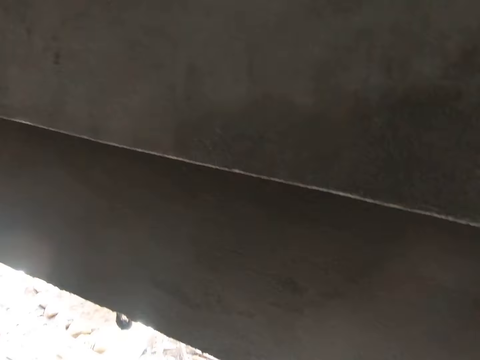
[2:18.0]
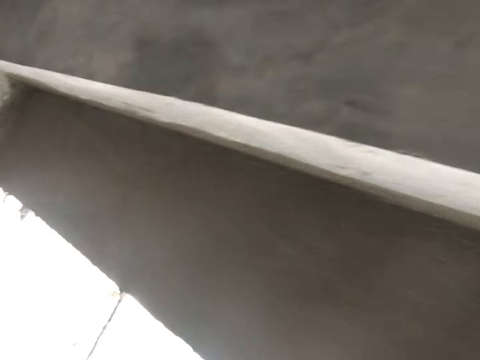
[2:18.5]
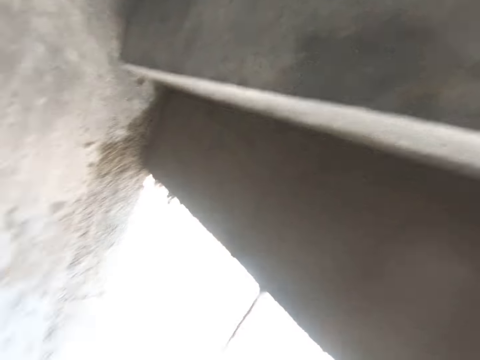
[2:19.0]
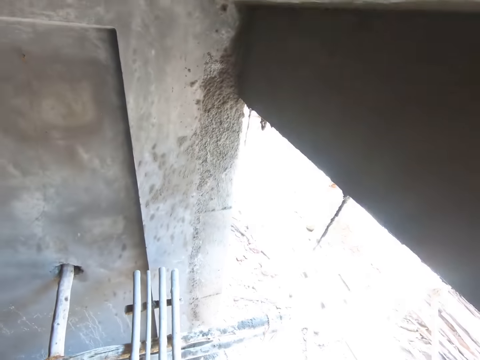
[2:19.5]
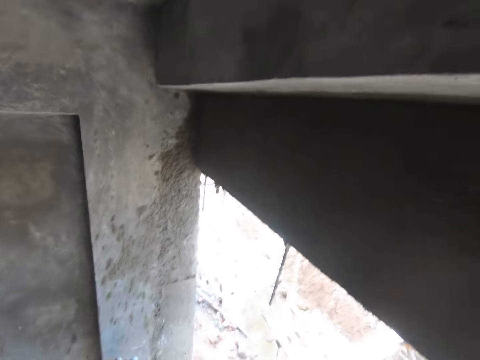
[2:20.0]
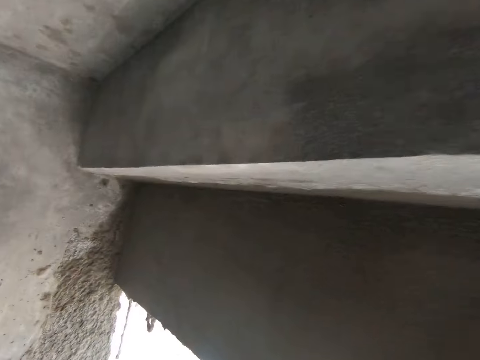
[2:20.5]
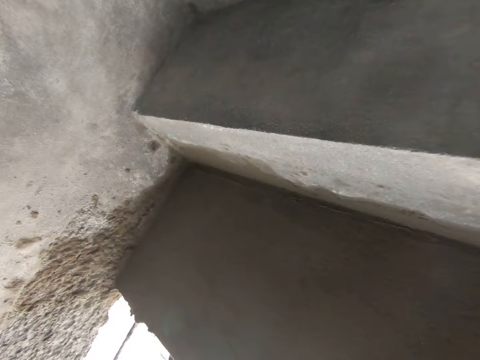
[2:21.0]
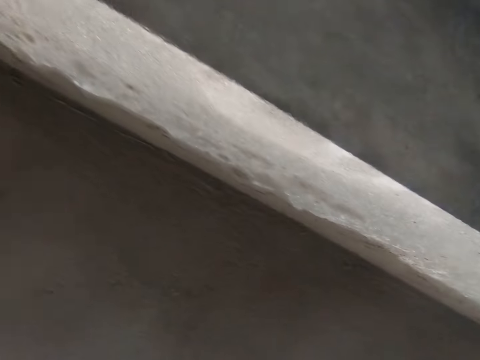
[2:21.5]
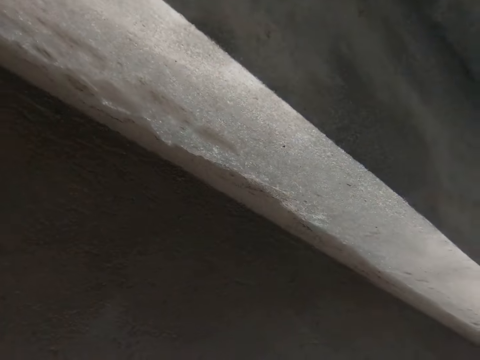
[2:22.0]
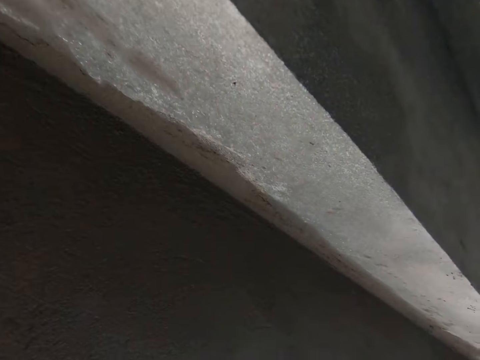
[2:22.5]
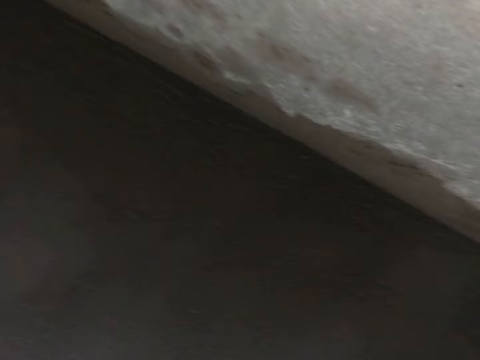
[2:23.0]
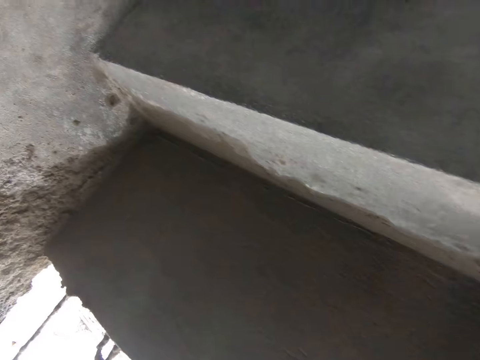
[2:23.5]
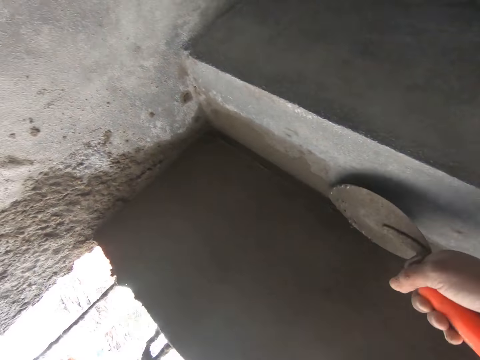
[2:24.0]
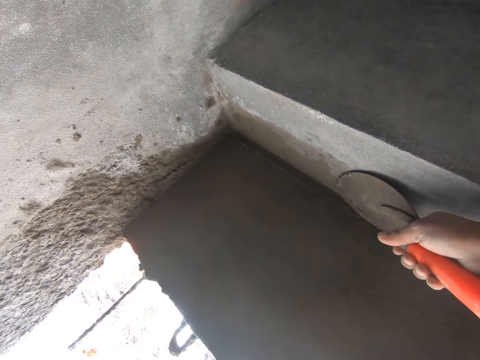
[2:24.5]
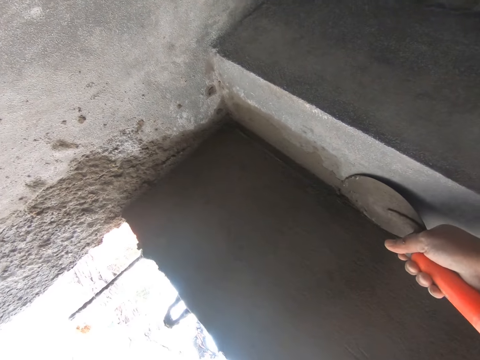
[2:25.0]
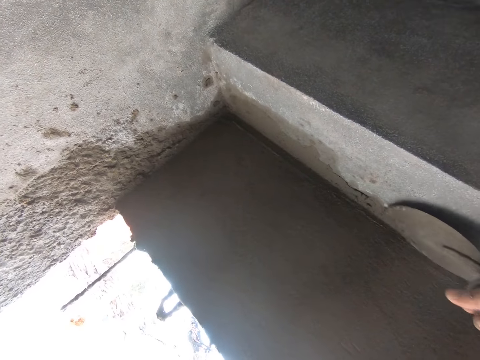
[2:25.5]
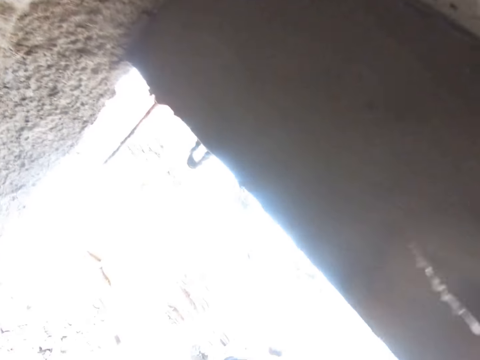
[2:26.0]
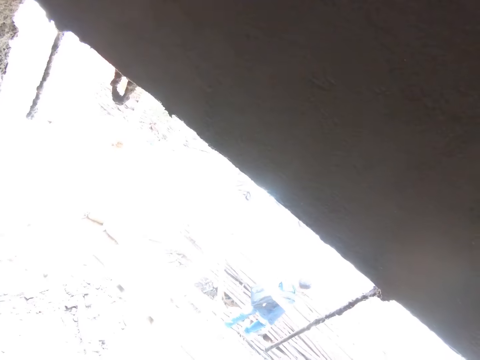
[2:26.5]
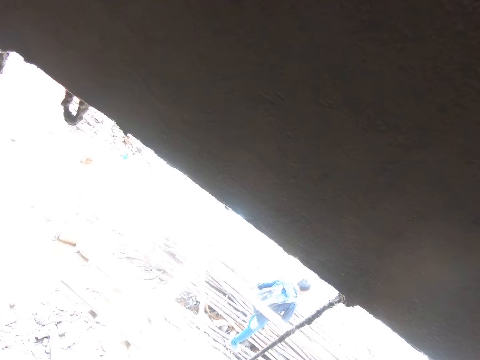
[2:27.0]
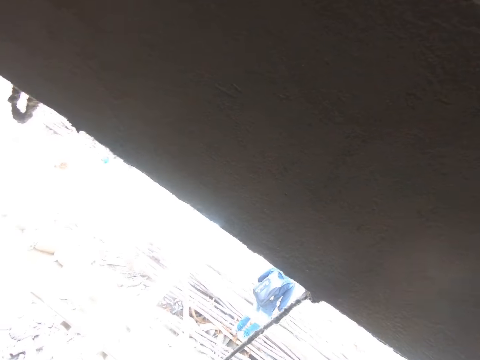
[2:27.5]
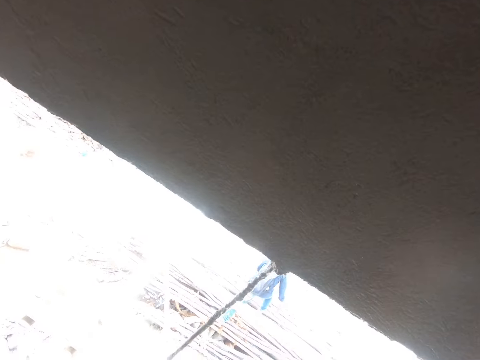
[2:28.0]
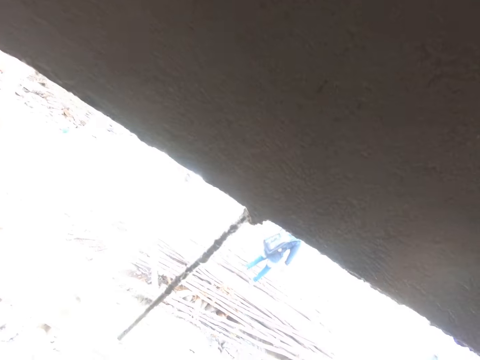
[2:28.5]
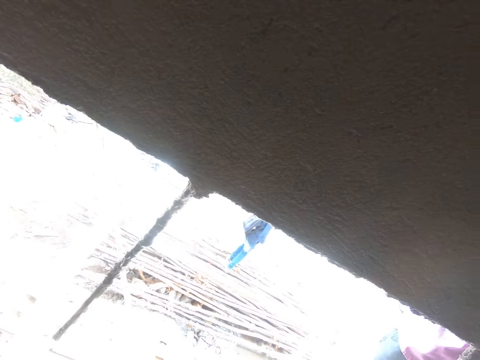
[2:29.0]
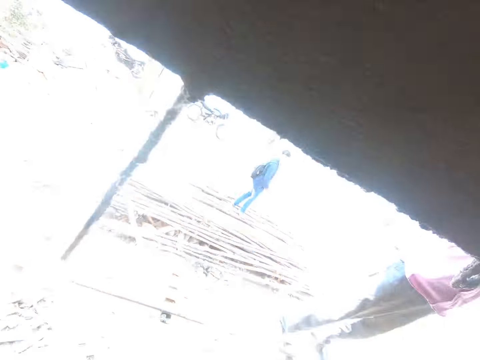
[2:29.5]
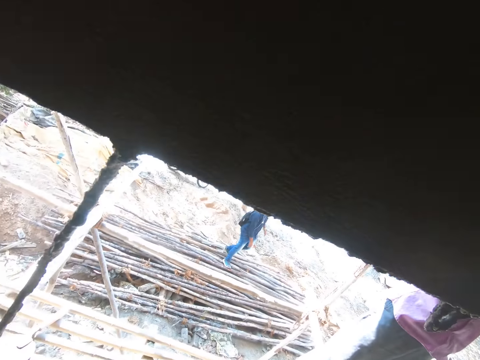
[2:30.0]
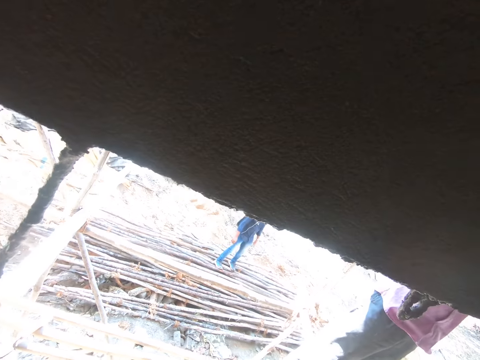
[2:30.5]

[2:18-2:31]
The camera wearer smoothens the concrete platform with the hand trowel in his right hand. He looks outside. A man walks out of the camera wearer's view. The camera wearer talks to the man.

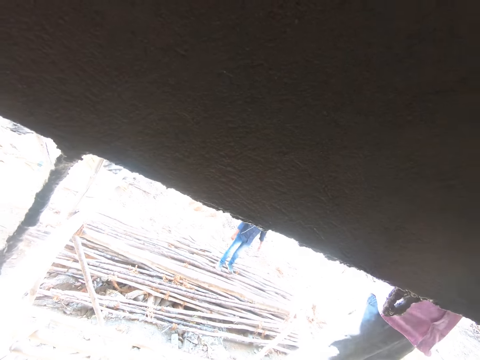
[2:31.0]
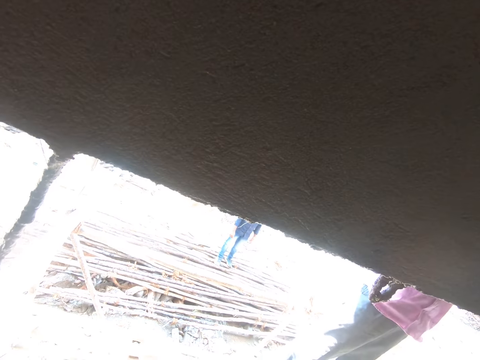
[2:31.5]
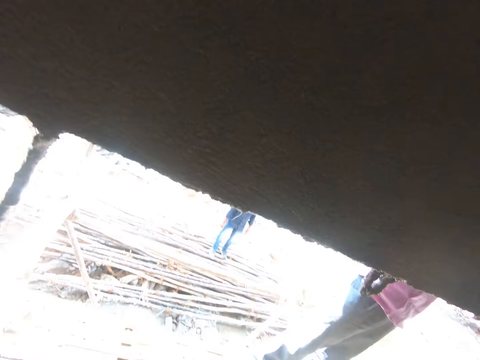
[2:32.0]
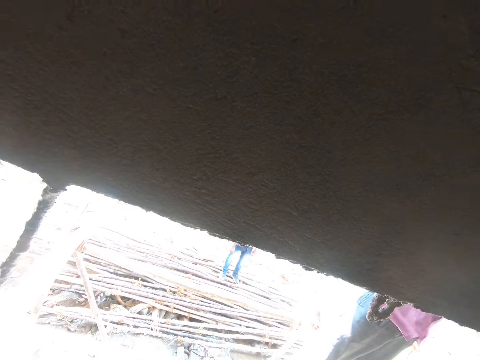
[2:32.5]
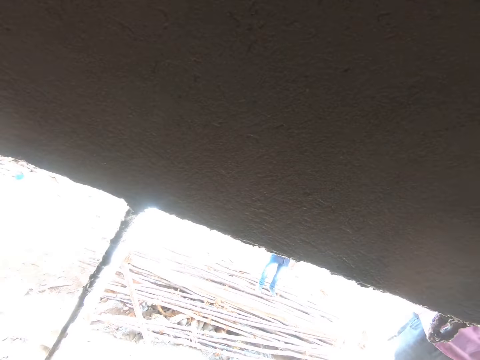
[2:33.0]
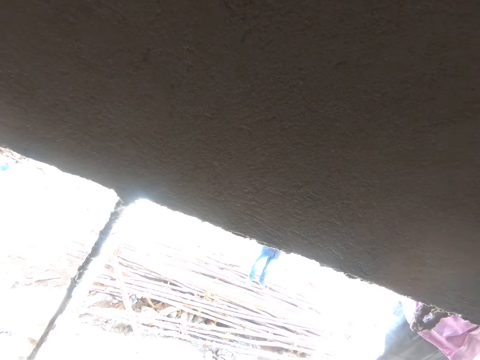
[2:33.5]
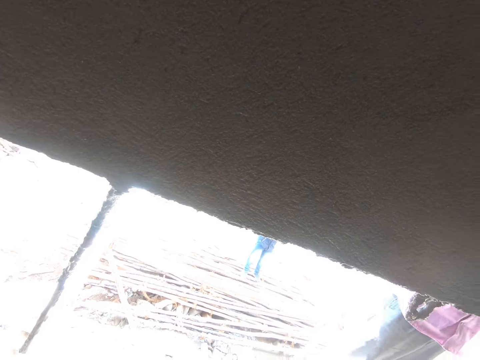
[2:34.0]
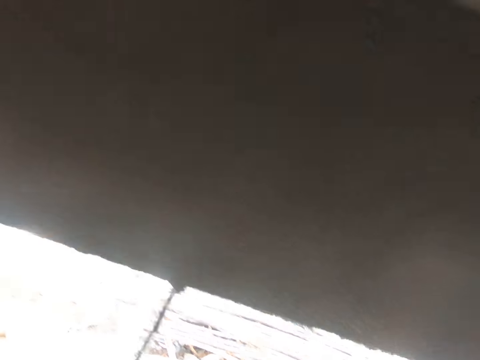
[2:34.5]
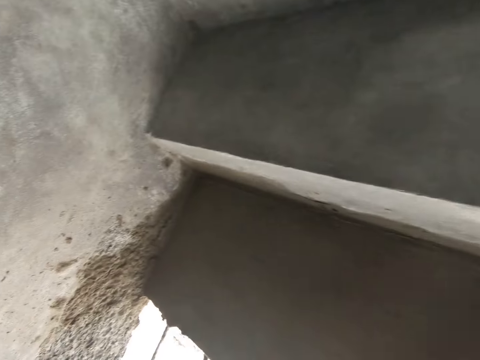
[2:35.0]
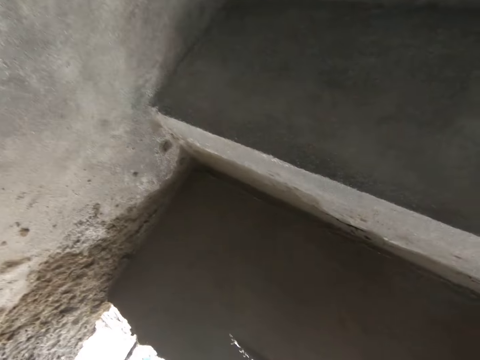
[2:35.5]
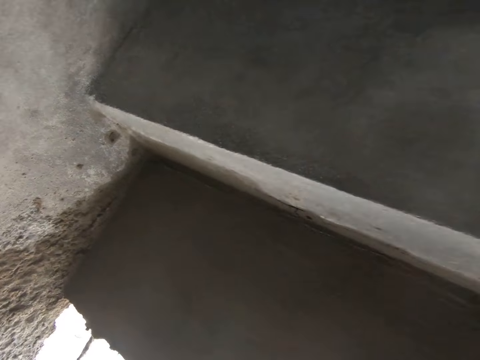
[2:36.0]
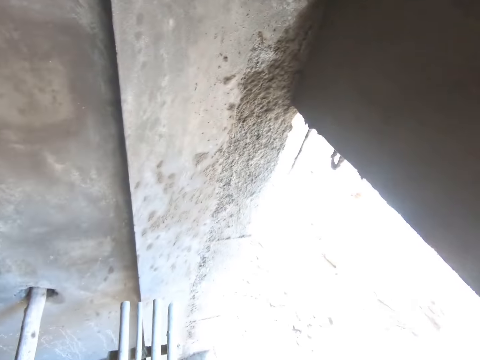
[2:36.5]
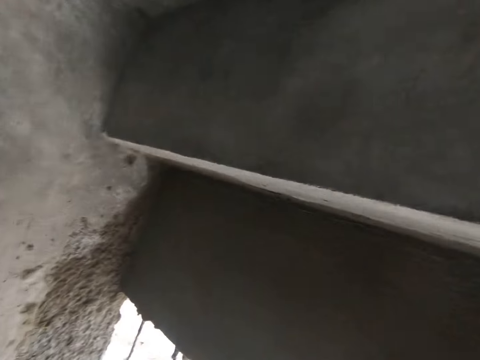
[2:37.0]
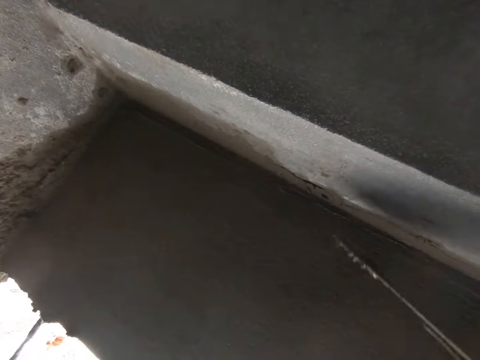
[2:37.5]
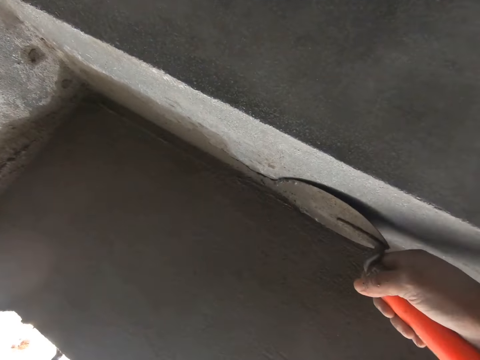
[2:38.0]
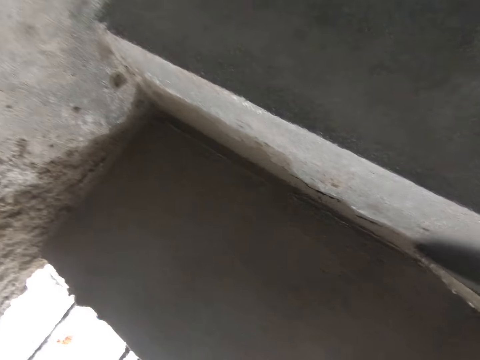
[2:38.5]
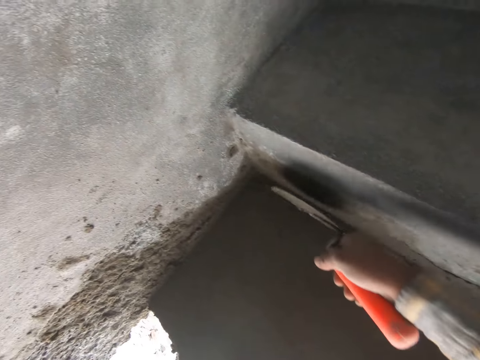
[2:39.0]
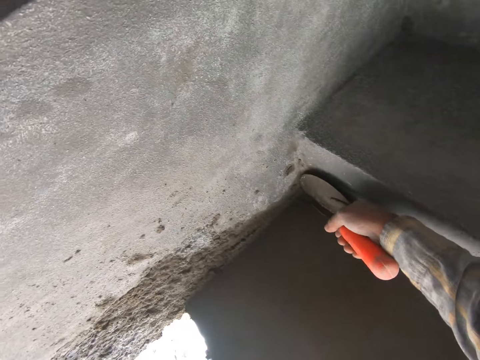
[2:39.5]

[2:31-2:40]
The camera wearer plasters the wall with a trowel. He smoothens the concrete platform with the hand trowel in his right hand.

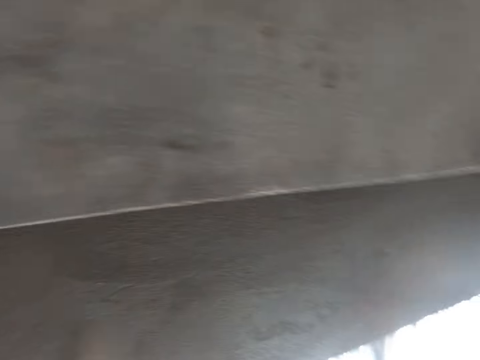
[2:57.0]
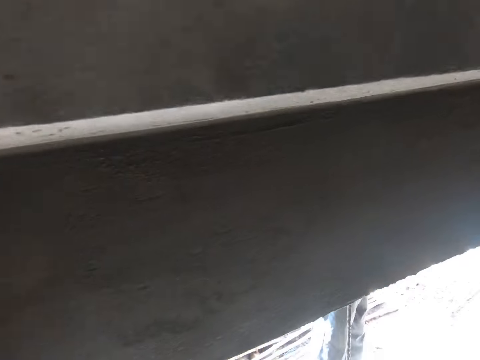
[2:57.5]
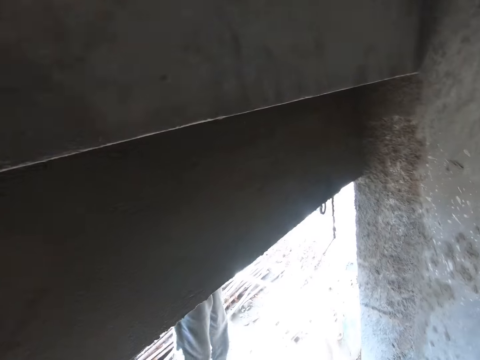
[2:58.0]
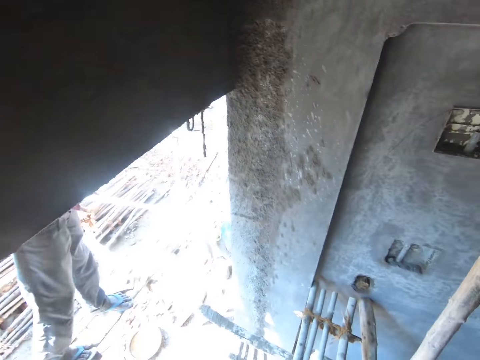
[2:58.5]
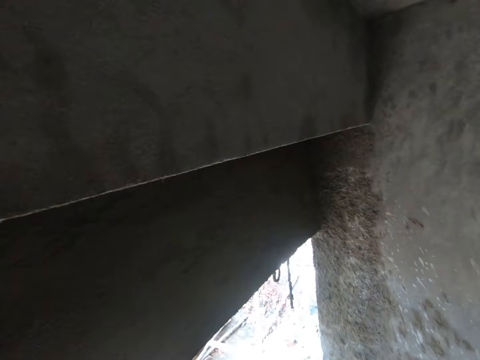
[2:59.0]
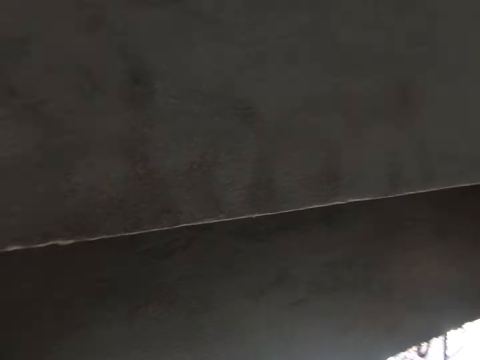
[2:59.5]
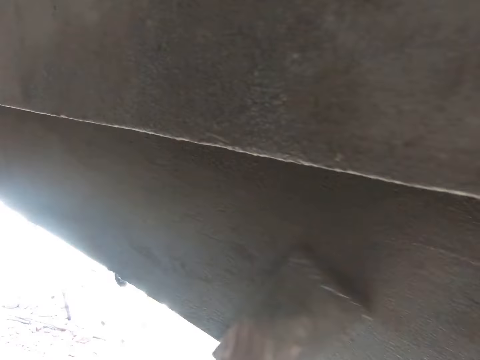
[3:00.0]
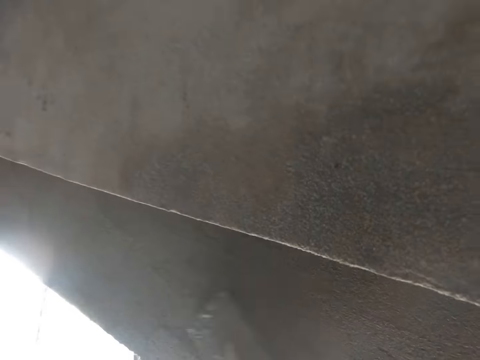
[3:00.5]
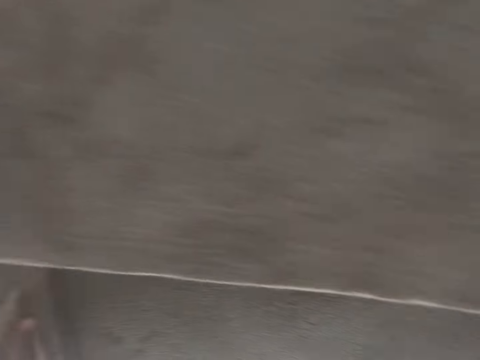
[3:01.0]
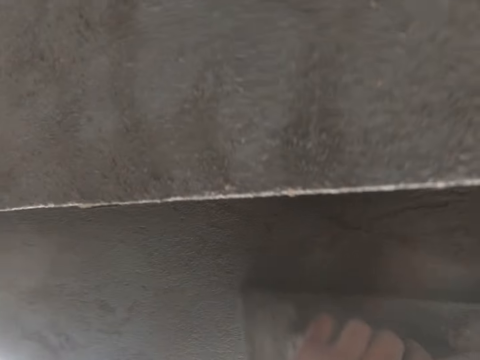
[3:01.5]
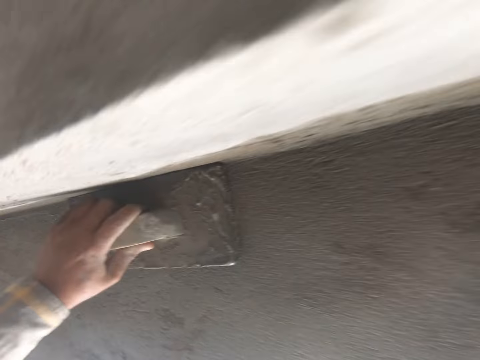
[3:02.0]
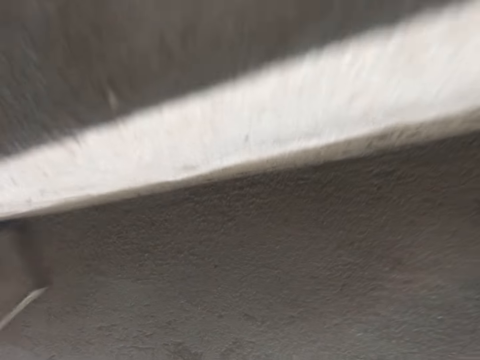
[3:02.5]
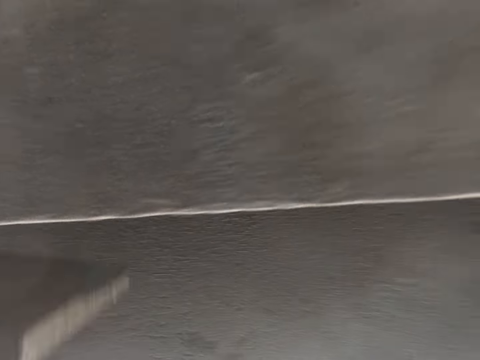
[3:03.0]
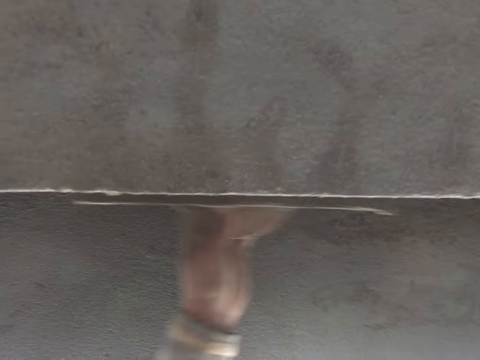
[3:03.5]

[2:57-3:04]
The camera wearer looks around the wall.
